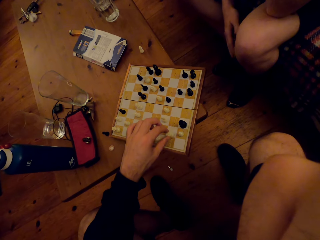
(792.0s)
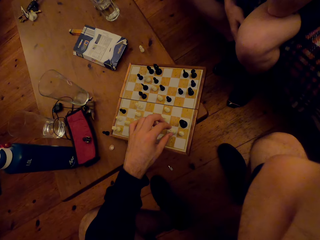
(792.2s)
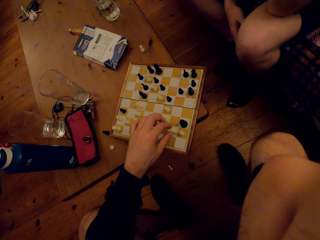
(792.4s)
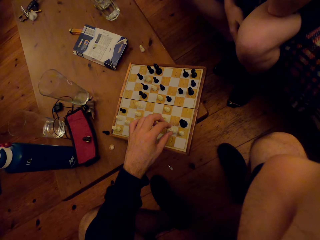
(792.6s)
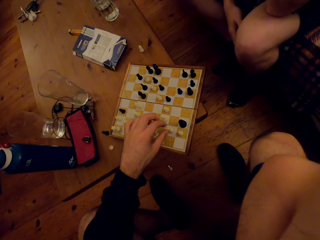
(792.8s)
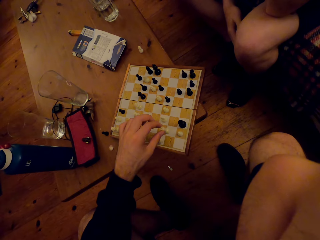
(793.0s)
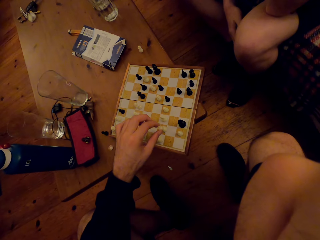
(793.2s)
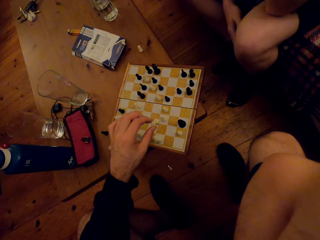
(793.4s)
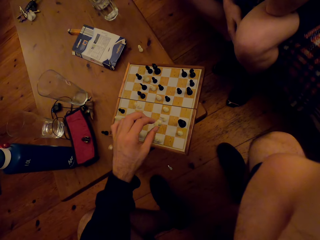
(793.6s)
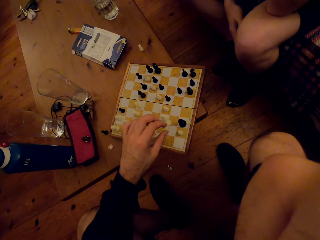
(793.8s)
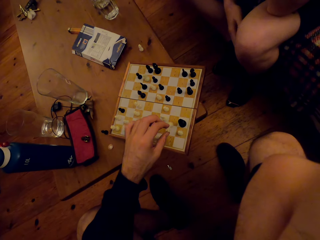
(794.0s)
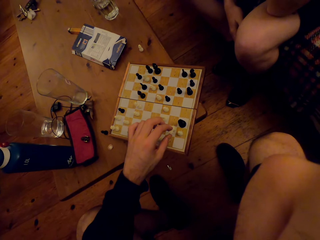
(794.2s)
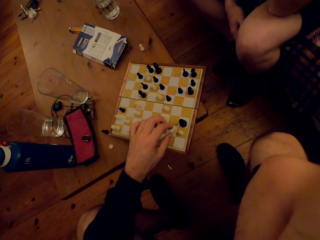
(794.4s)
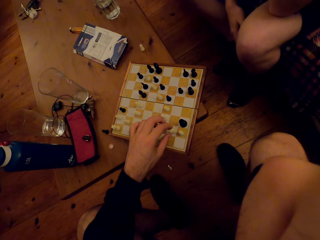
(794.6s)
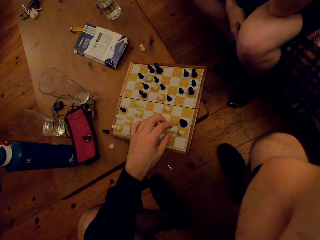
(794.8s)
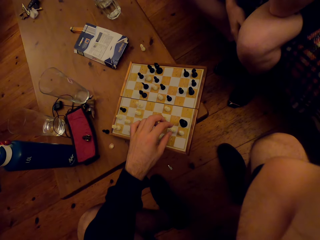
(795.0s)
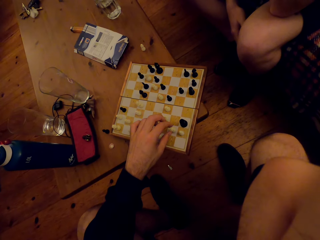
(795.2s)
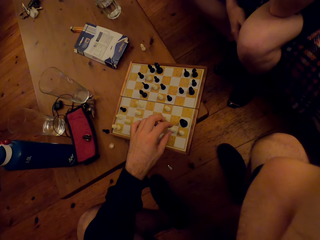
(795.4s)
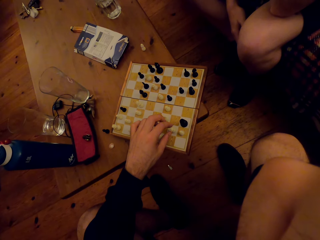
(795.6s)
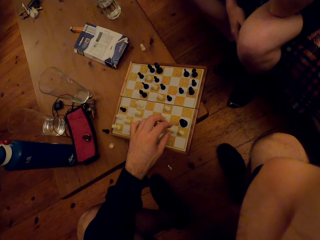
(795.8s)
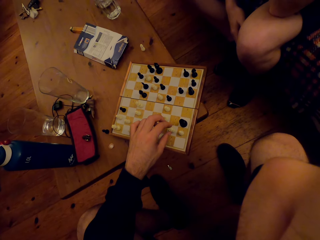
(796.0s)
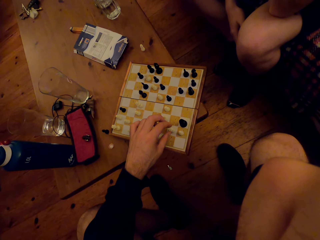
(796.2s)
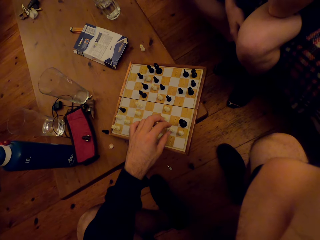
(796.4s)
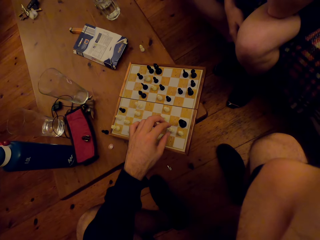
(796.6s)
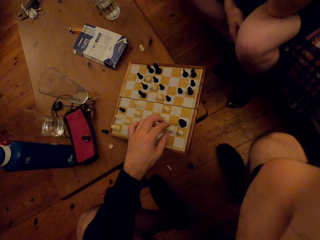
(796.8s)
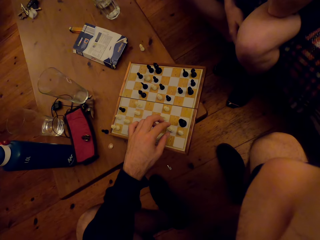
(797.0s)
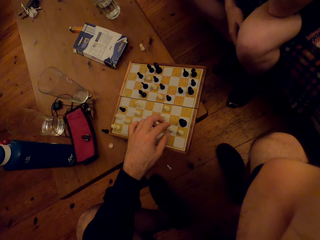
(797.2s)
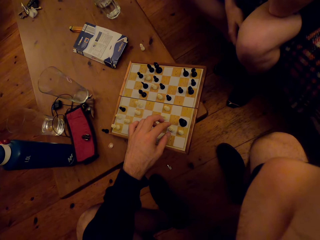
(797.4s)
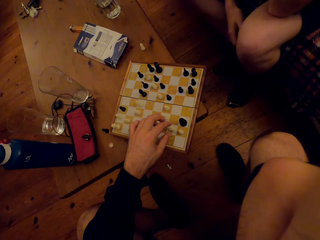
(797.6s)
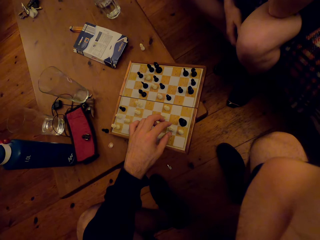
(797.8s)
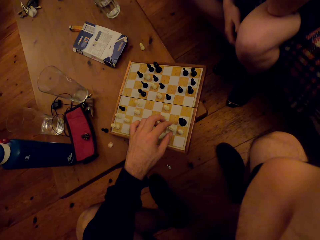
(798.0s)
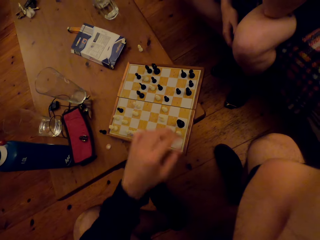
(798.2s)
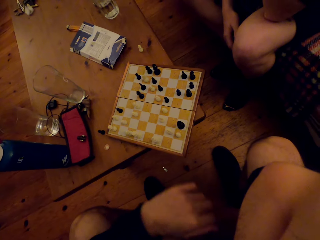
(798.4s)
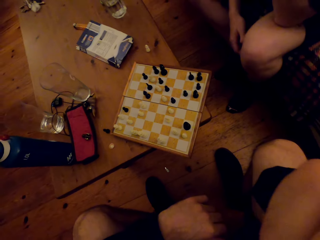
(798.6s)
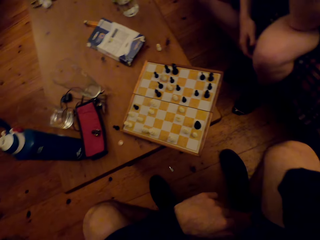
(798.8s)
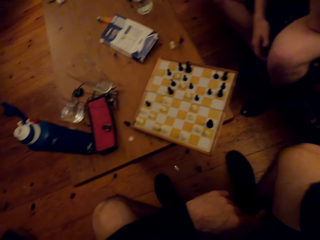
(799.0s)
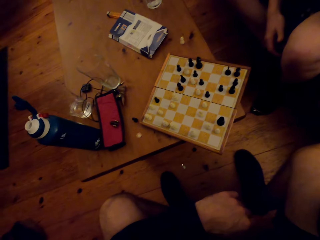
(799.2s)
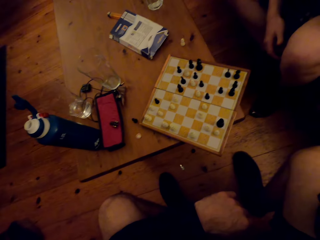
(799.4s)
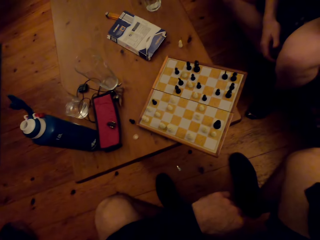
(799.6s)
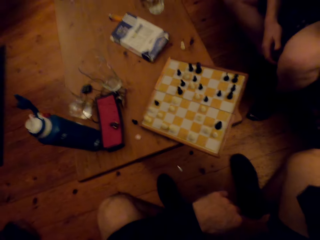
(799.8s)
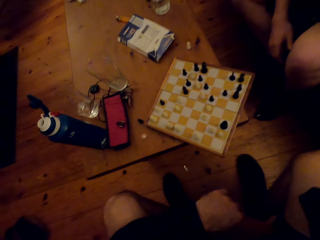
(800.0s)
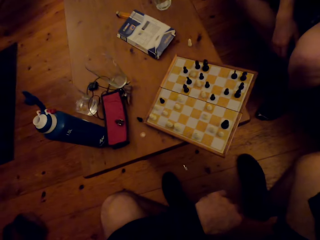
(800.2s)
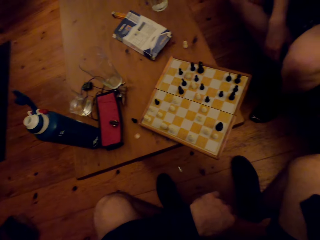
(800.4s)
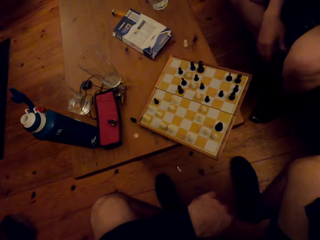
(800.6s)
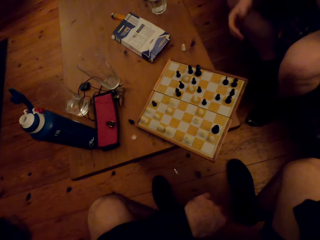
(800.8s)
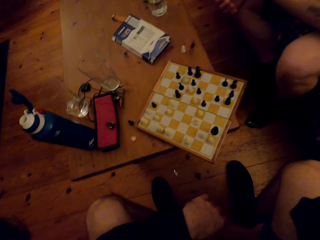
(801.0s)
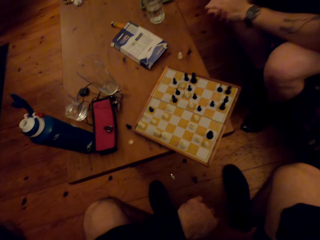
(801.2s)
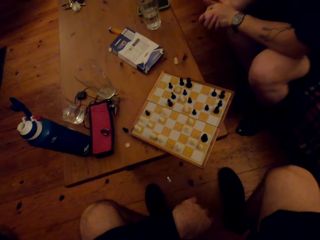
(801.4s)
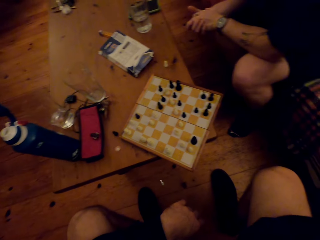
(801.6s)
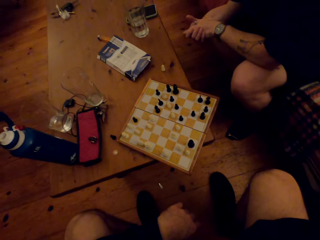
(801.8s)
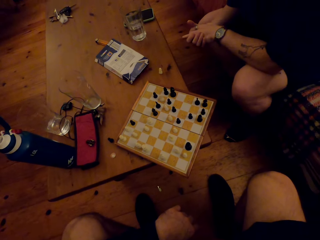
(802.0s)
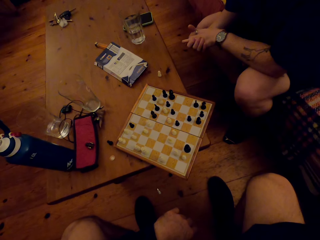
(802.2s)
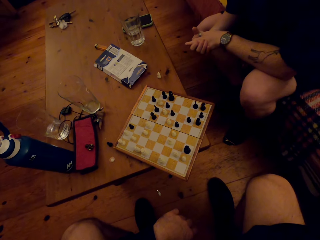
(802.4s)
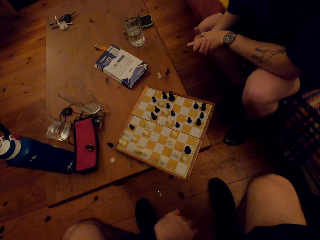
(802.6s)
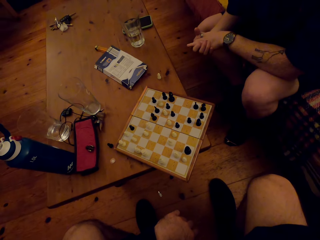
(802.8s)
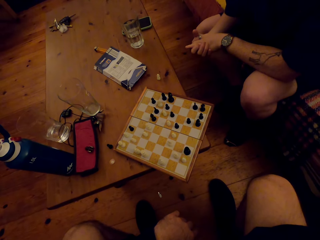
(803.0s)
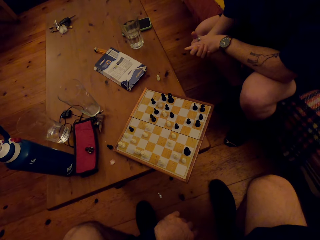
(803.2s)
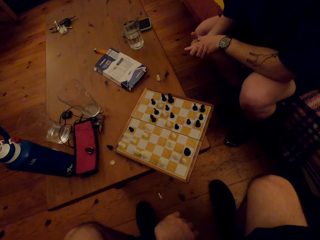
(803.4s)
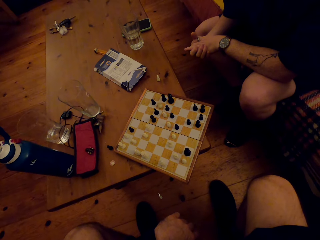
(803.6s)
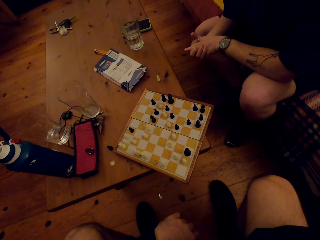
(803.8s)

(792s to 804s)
A person looks at the chess game. The camera wearer looks at the chess game. They look around.

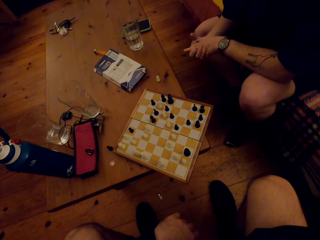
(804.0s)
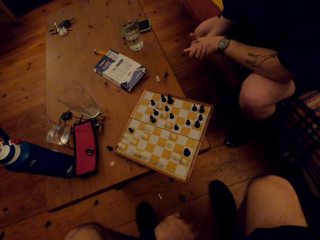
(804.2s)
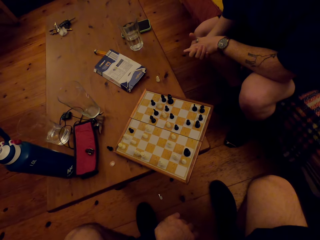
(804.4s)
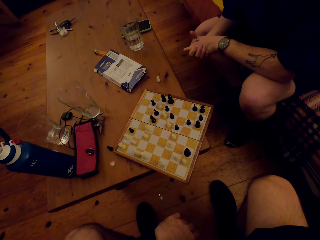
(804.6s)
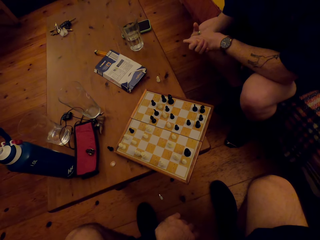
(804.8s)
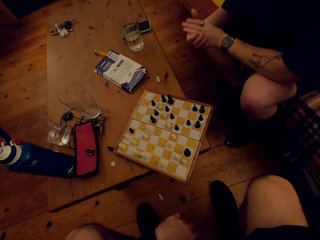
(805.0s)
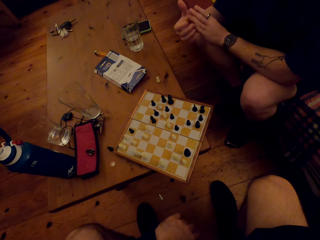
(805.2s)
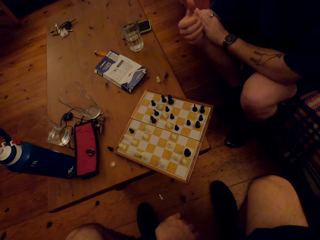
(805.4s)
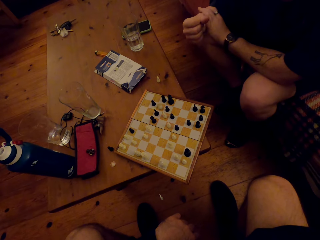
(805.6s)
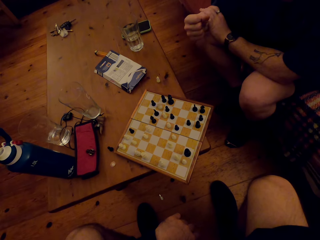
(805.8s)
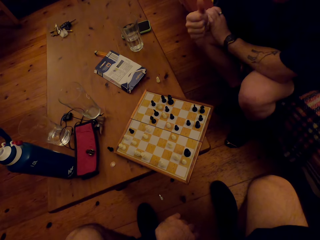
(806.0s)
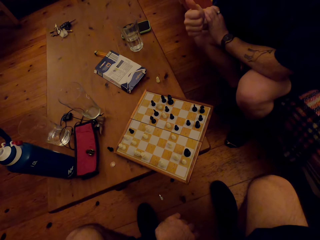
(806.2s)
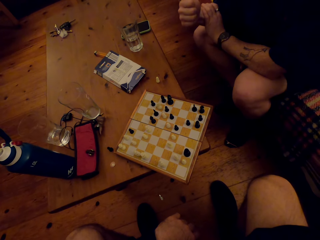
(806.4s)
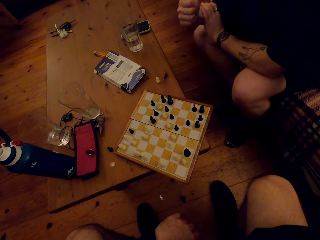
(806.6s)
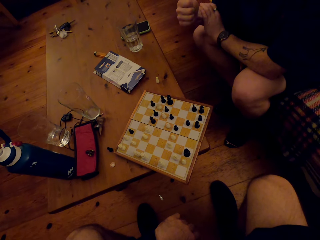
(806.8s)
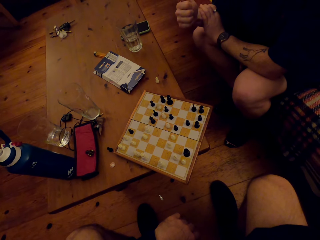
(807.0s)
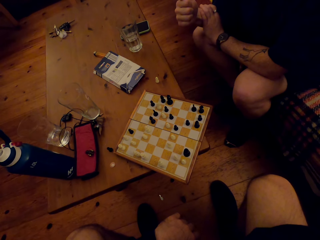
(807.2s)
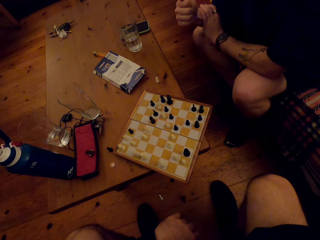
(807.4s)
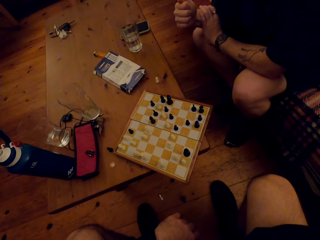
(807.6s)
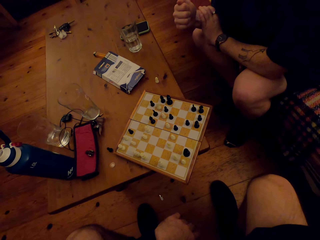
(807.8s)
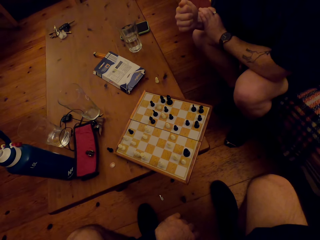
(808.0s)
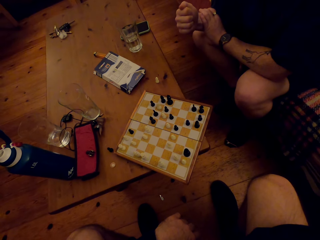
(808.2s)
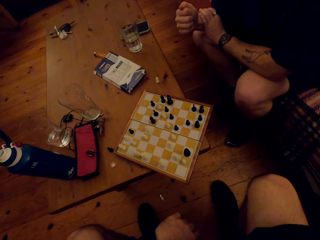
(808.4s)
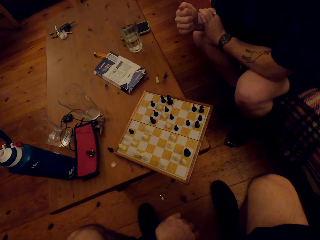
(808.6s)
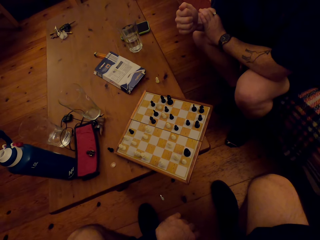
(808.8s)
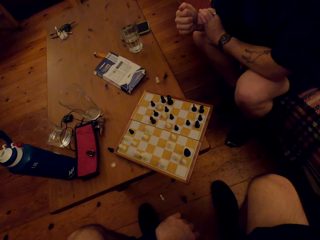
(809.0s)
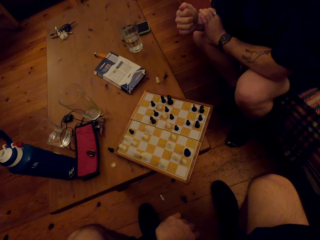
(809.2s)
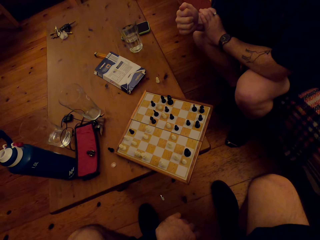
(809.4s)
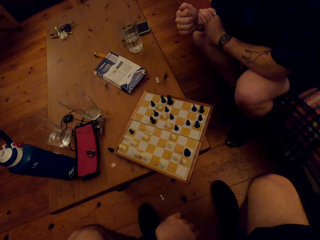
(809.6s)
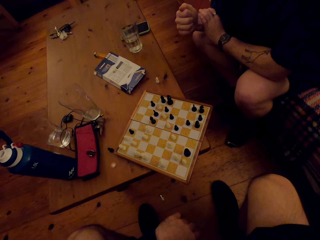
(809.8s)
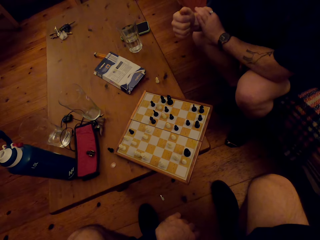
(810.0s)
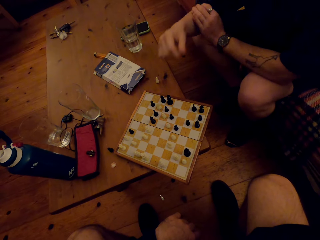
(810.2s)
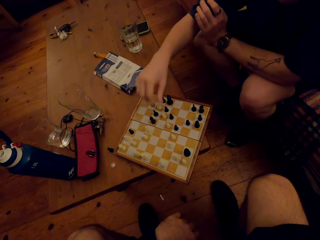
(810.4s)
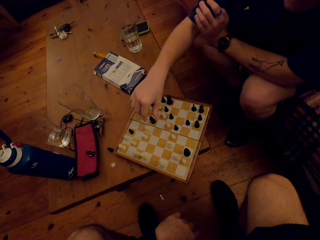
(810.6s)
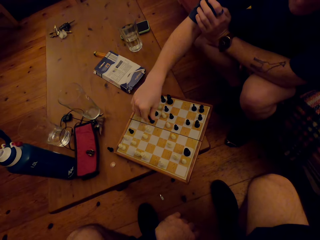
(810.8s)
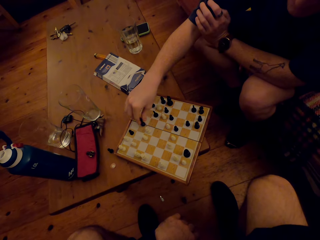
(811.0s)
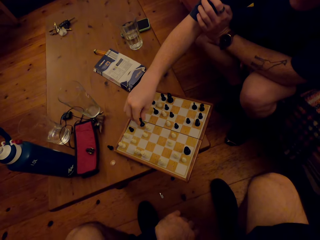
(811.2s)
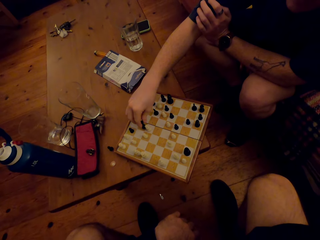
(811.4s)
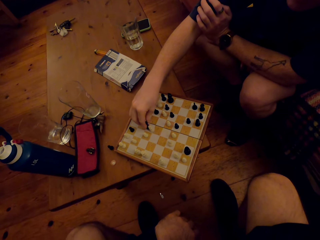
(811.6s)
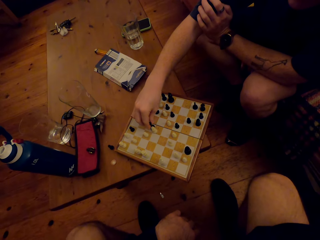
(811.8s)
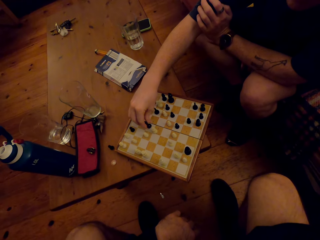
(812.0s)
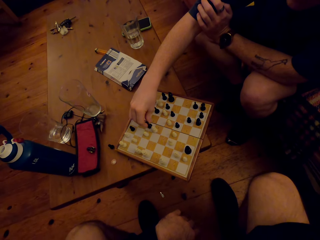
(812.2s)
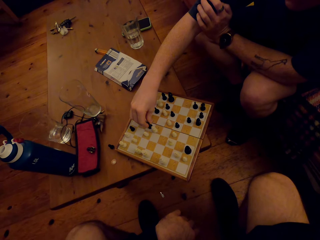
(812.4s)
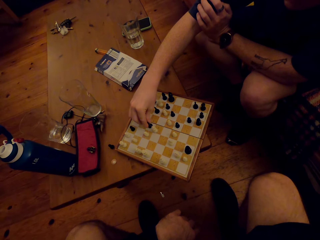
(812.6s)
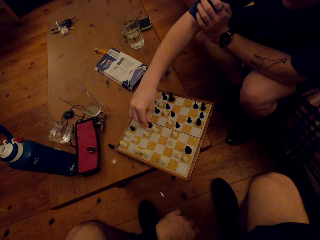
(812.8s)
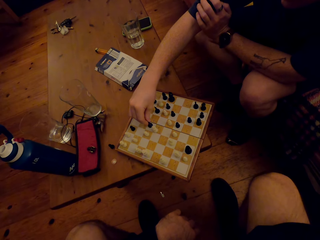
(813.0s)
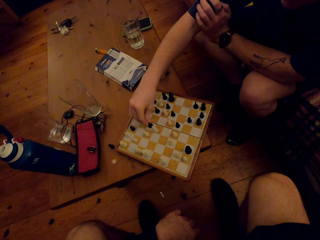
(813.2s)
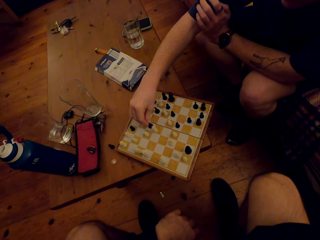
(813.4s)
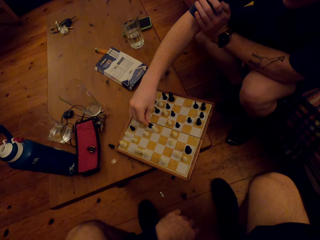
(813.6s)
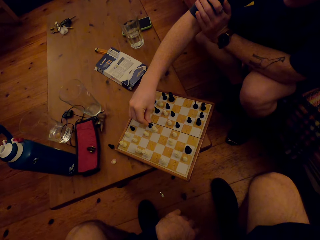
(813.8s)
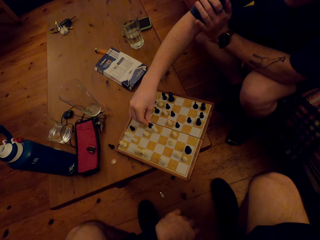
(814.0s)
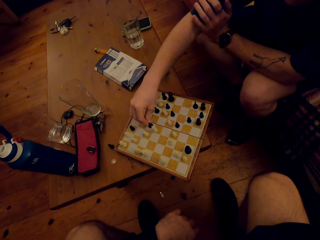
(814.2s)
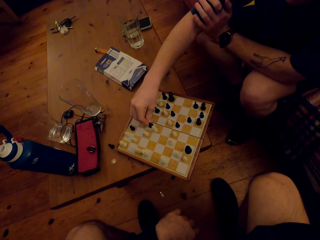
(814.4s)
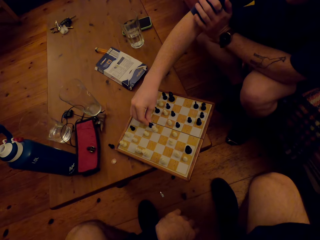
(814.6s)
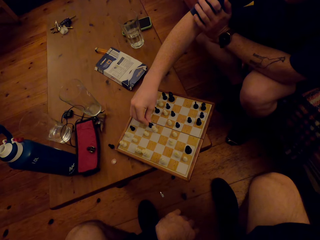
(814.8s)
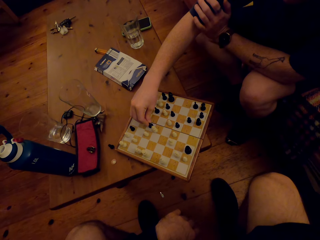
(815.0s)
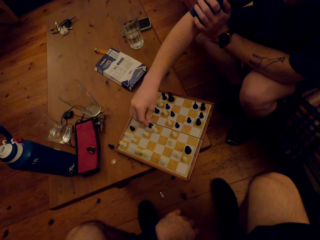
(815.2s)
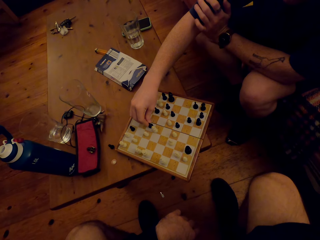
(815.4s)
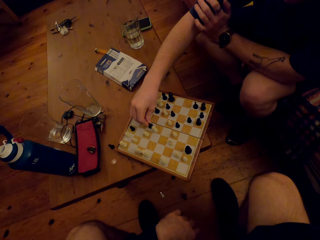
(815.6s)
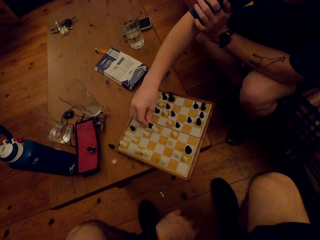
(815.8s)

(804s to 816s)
A man plays the chess game. The man moves a pawn.
